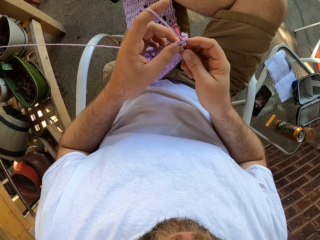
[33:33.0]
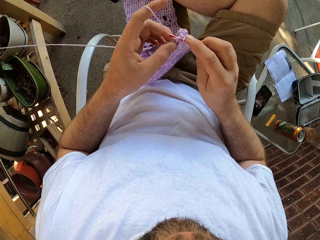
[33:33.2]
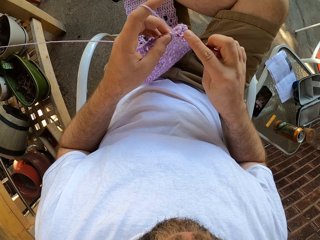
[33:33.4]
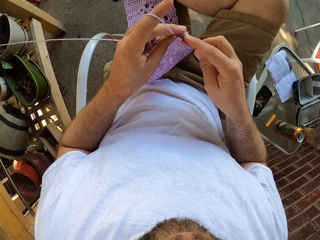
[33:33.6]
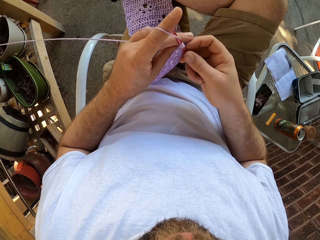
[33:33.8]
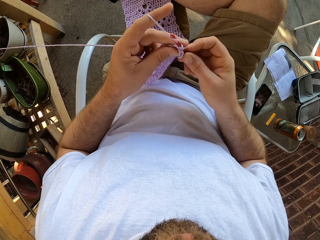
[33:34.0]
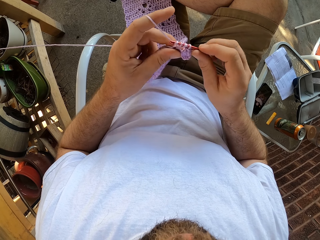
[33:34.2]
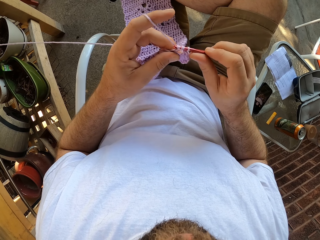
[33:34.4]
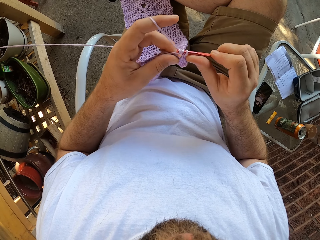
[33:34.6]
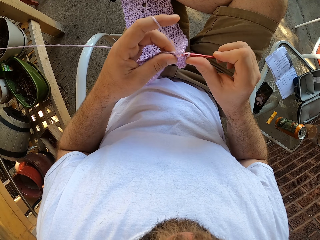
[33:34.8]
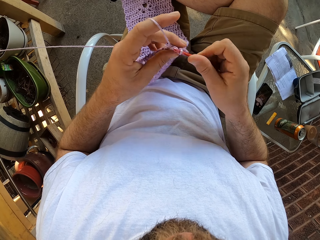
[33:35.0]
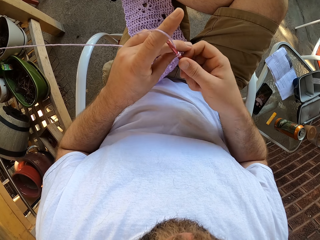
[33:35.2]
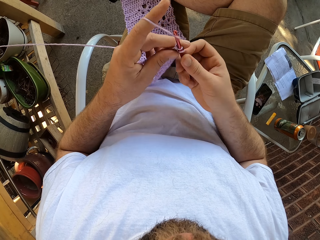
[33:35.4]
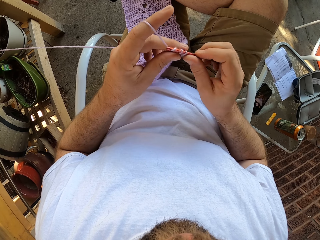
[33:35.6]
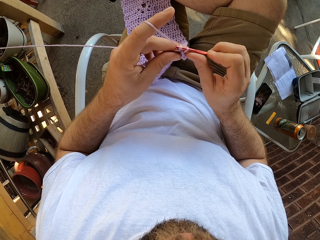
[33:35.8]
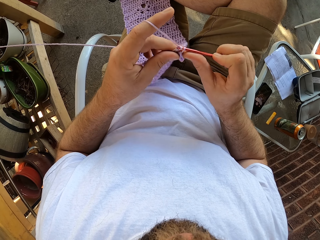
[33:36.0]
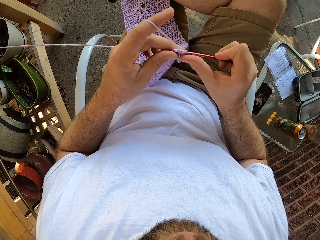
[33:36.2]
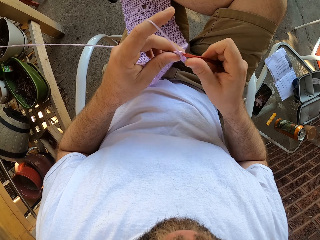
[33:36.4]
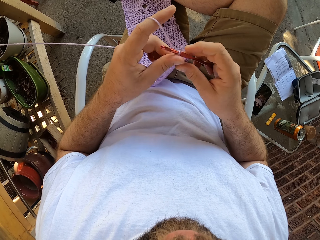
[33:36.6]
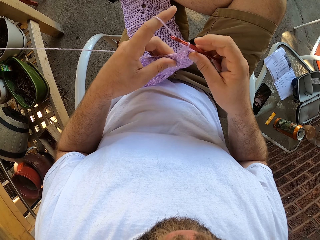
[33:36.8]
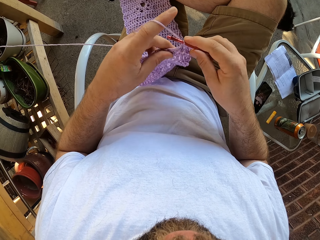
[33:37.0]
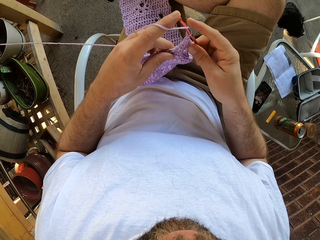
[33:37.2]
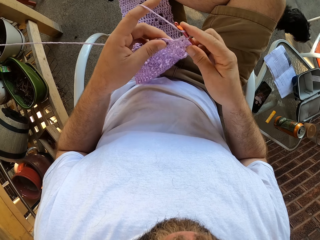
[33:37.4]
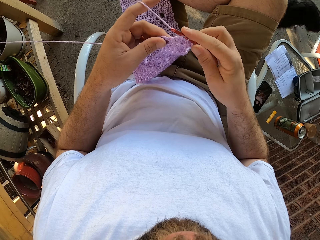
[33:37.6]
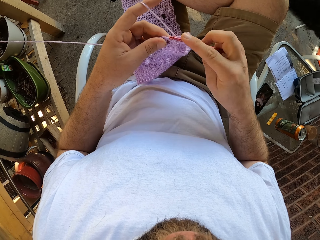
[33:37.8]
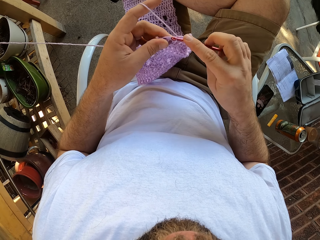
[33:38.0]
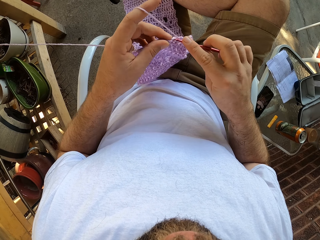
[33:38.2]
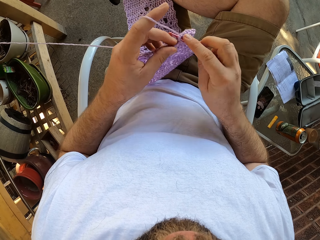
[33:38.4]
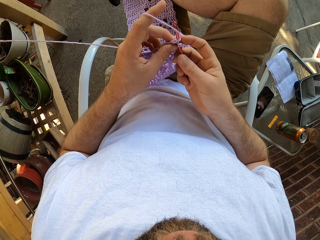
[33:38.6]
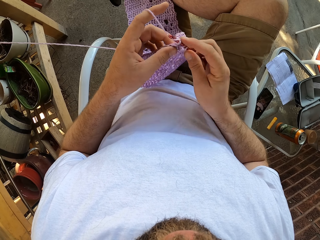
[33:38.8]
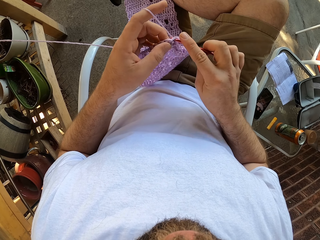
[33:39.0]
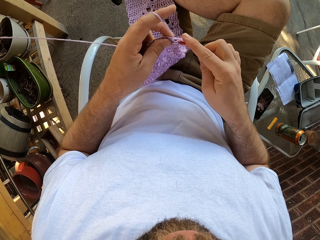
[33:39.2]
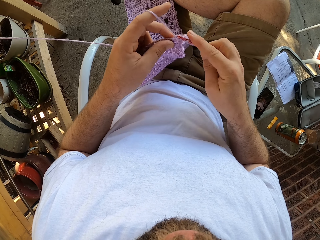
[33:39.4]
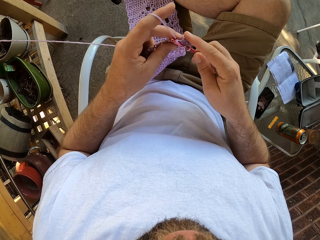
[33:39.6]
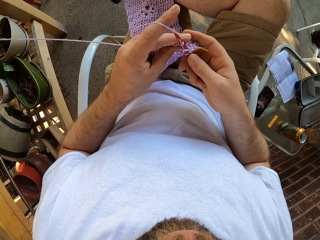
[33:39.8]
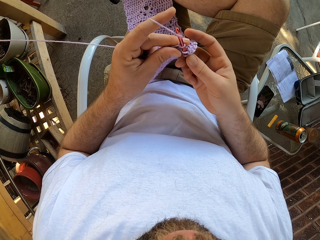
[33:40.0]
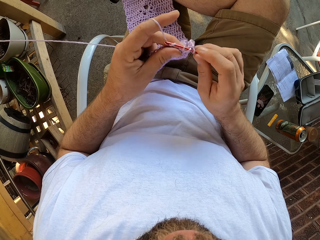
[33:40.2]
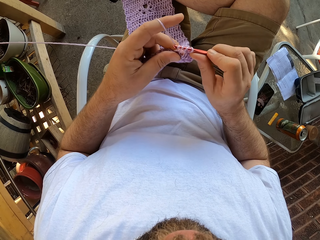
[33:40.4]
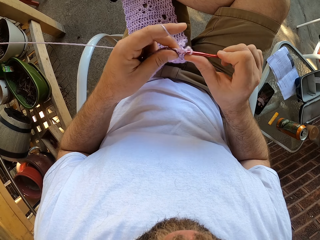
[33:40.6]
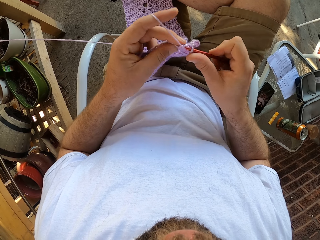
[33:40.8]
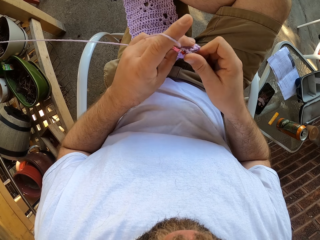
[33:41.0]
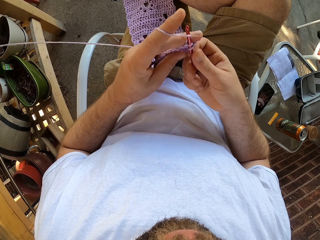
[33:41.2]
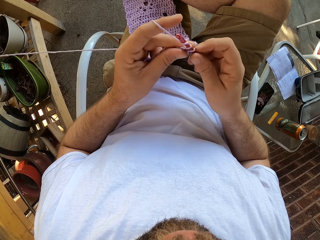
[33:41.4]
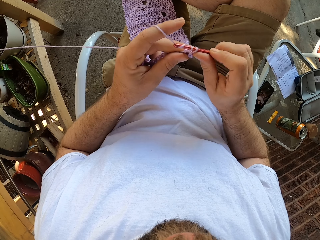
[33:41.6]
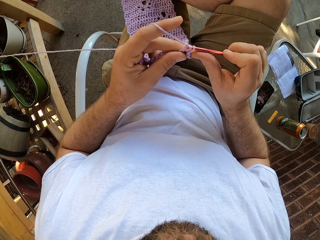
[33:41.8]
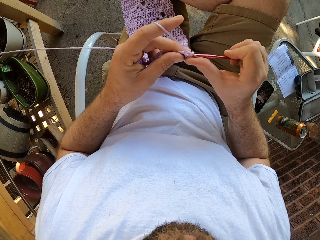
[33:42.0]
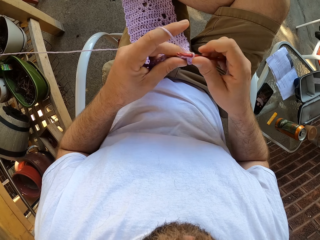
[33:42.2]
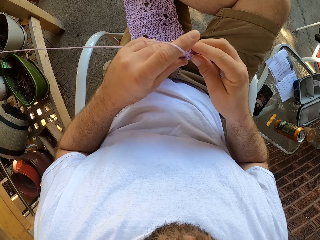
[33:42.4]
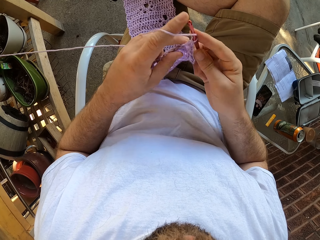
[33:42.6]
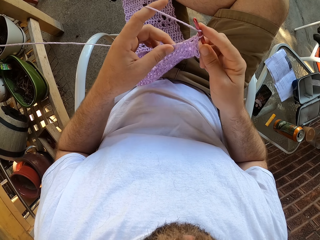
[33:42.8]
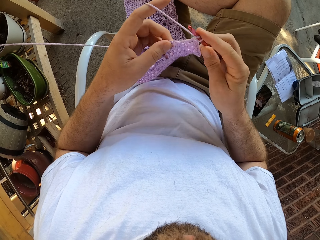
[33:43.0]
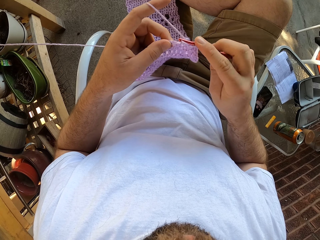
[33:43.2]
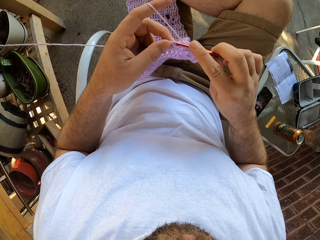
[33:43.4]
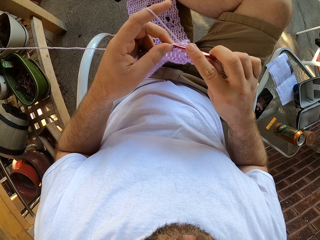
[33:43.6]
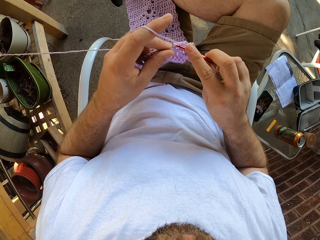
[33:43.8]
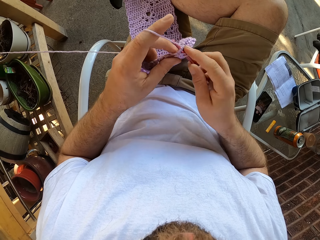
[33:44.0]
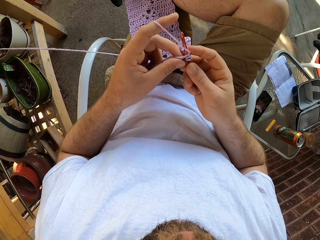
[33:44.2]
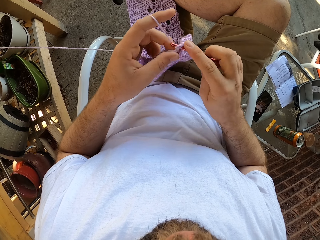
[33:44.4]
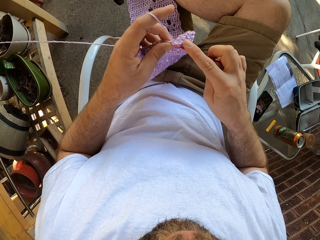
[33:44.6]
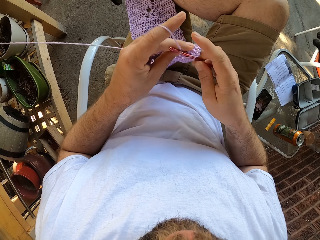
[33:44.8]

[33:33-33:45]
A dog climbs the chair. The camera wearer crochets with the yarn and the crochet hook in his hands.

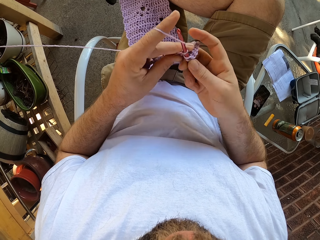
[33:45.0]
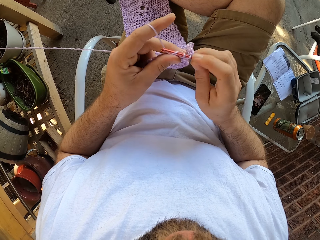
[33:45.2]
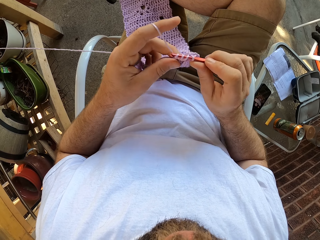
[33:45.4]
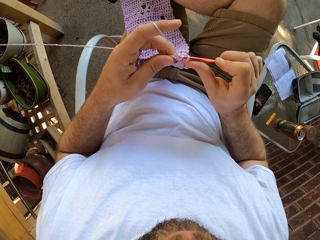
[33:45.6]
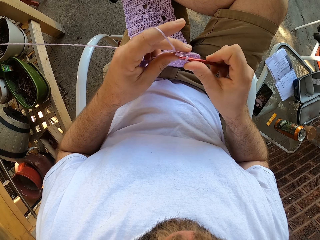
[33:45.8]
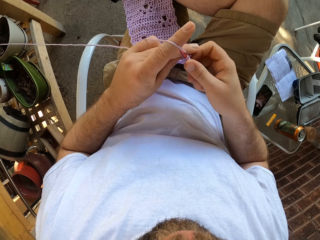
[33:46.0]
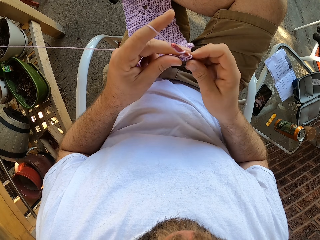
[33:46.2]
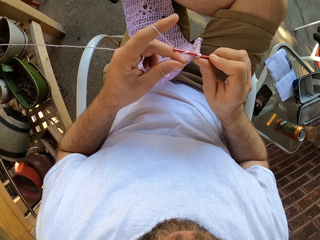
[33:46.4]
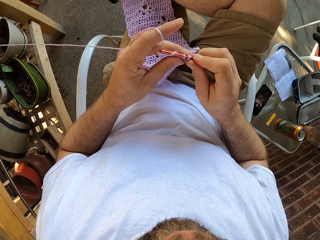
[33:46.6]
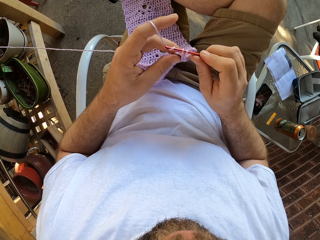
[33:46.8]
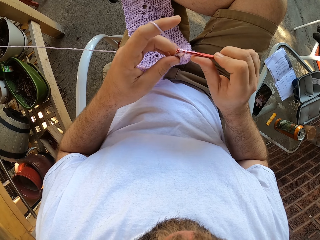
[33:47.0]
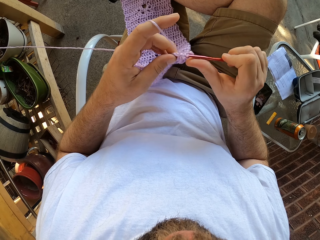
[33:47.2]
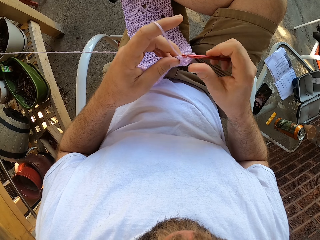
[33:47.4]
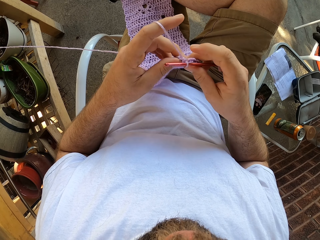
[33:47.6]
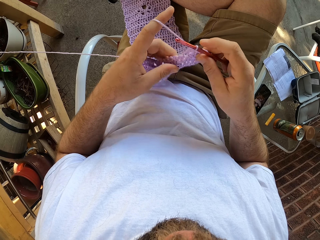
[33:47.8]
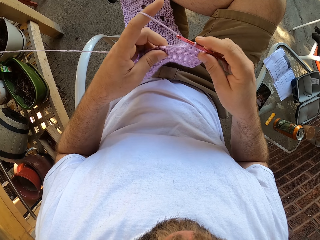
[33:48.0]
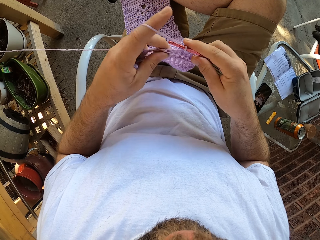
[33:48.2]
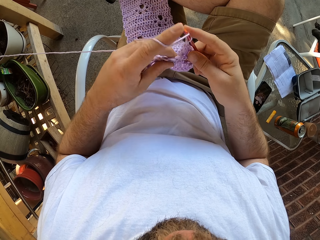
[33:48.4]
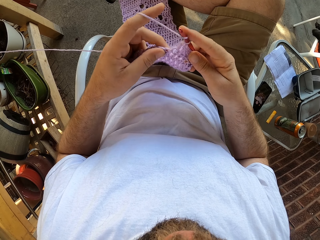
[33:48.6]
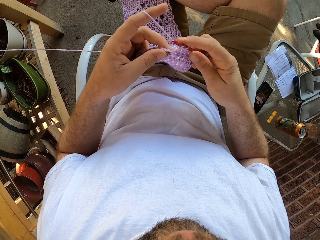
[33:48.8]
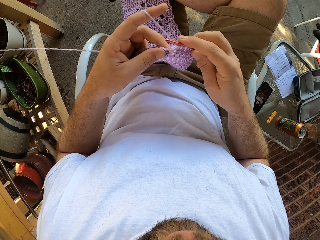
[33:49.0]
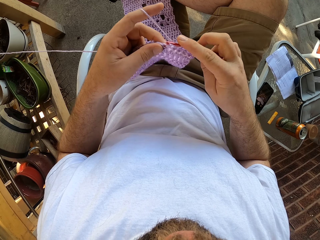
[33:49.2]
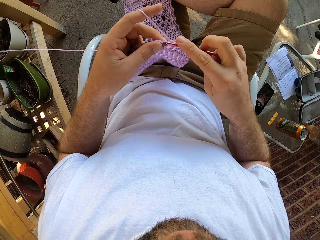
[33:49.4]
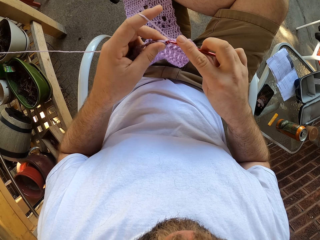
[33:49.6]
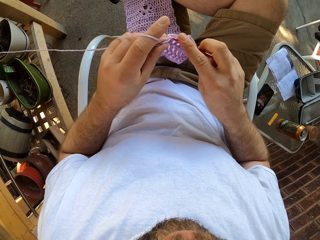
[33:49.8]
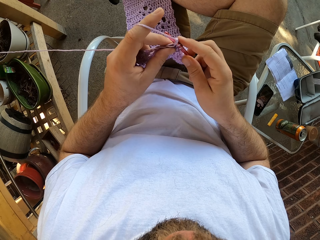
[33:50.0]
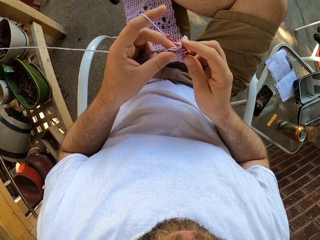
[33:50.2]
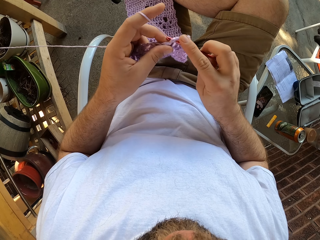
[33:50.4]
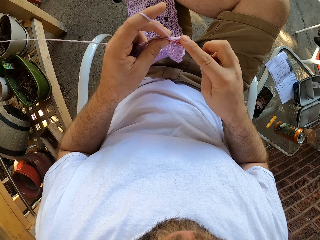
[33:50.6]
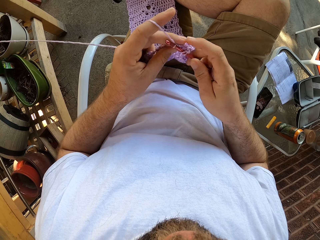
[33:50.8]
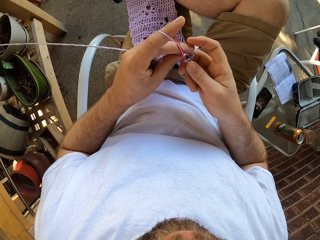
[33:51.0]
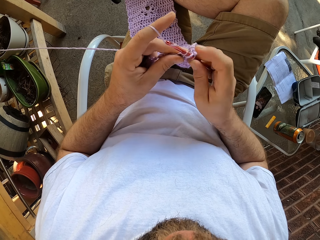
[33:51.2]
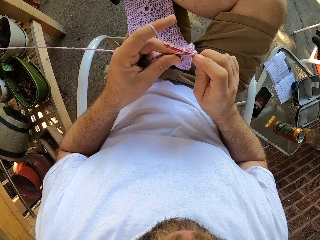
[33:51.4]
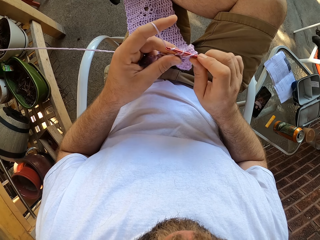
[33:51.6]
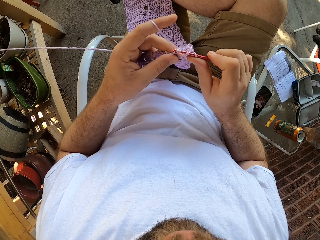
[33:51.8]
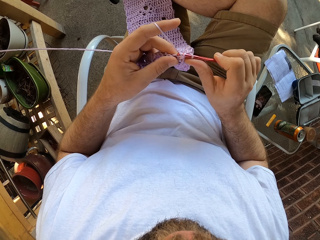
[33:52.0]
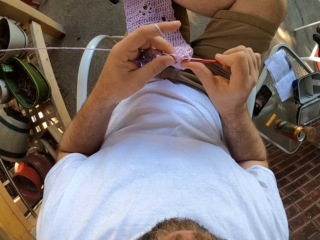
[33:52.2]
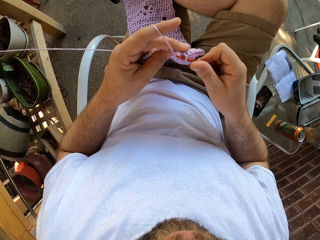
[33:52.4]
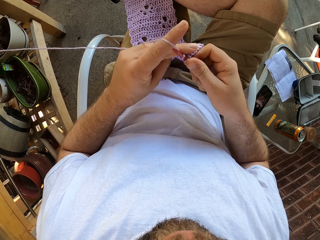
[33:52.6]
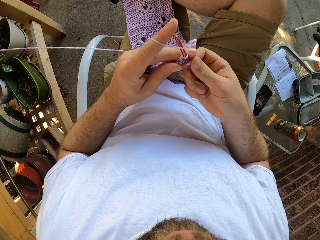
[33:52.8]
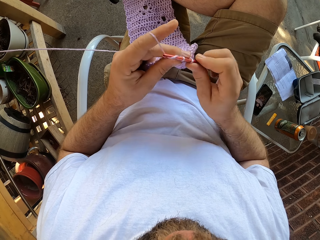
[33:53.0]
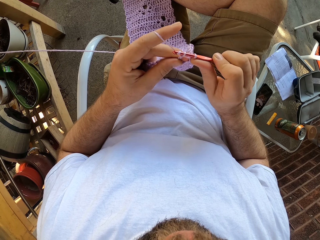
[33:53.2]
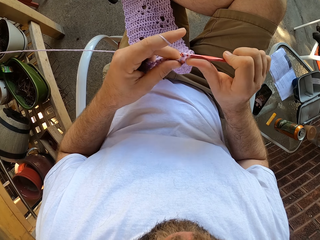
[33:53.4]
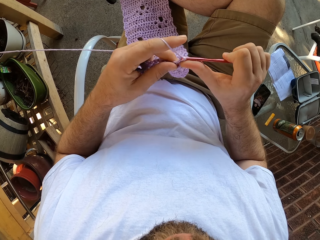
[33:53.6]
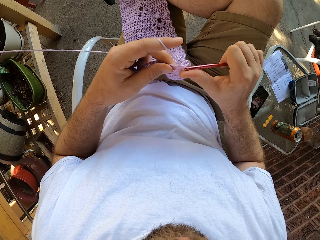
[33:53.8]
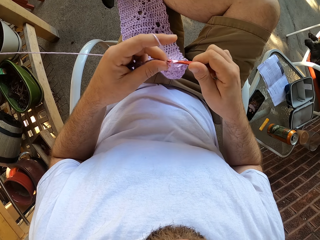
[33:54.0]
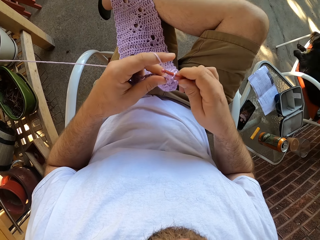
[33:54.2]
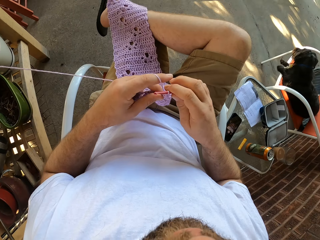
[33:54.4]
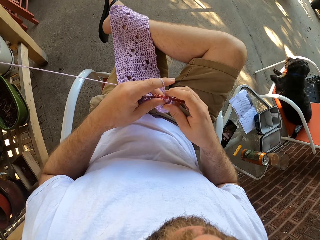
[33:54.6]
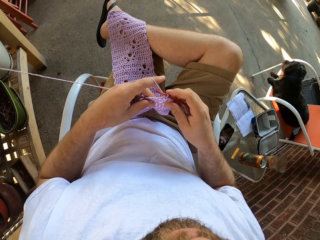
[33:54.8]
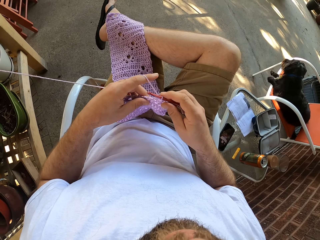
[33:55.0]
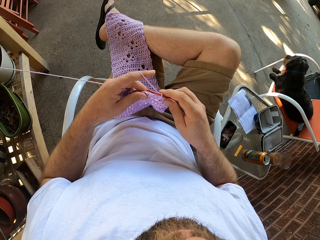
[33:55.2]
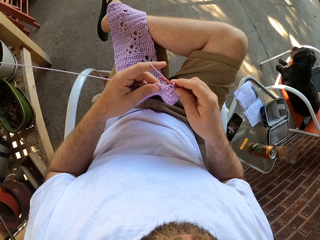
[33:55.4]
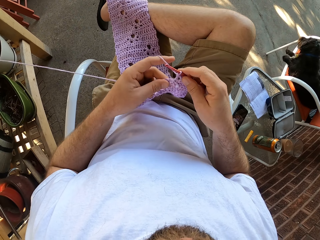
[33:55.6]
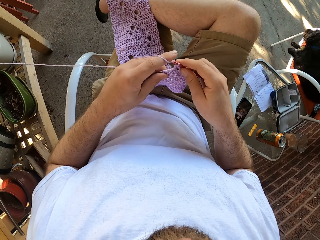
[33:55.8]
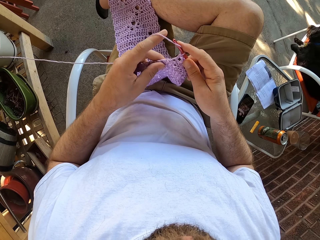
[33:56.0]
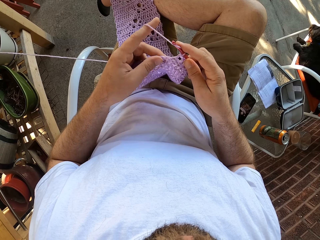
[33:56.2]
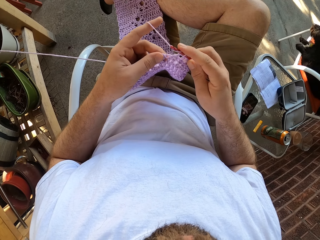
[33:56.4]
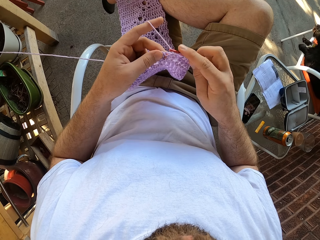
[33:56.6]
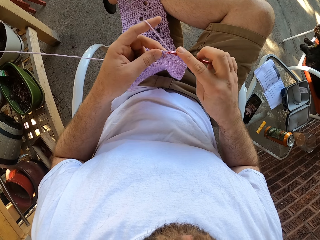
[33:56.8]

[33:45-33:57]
The camera wearer touches the fabric.
